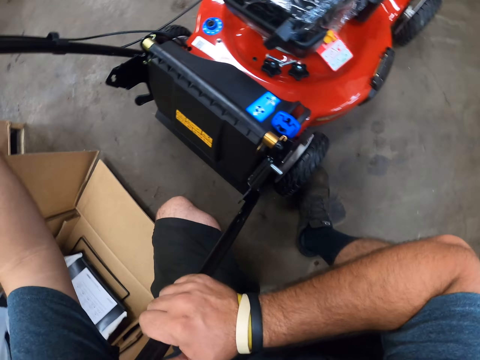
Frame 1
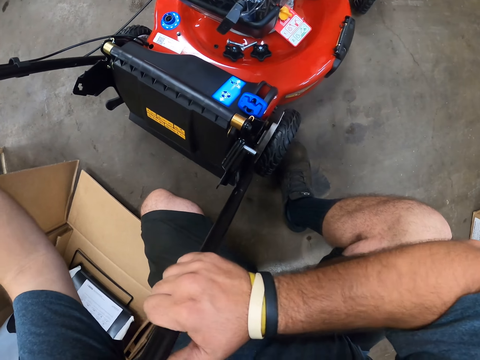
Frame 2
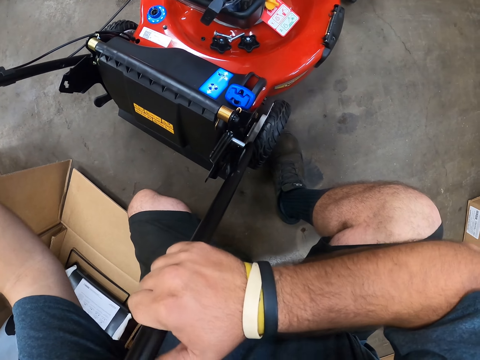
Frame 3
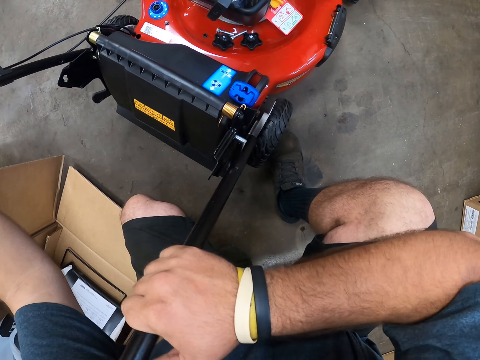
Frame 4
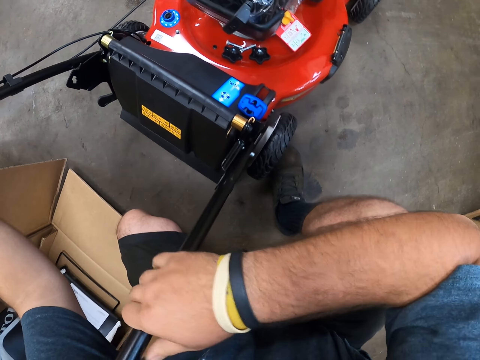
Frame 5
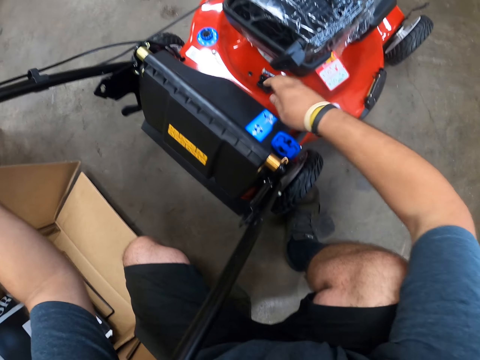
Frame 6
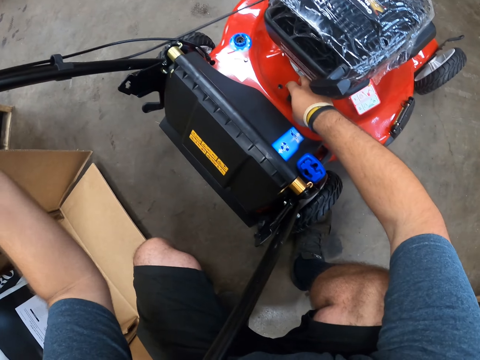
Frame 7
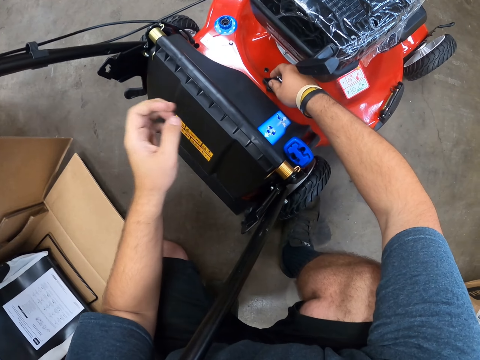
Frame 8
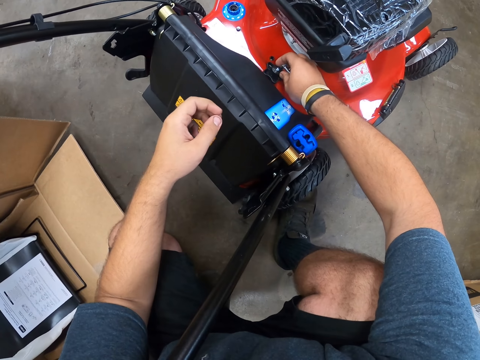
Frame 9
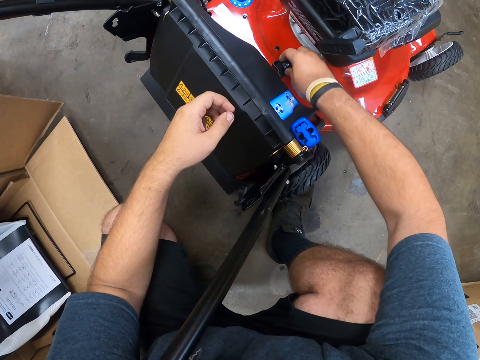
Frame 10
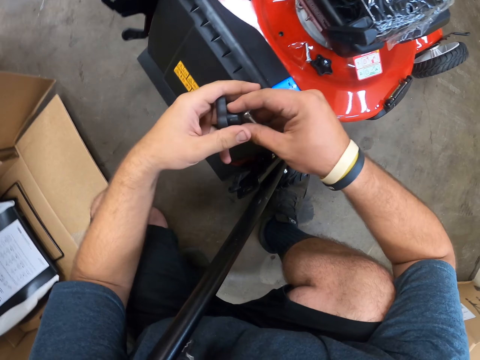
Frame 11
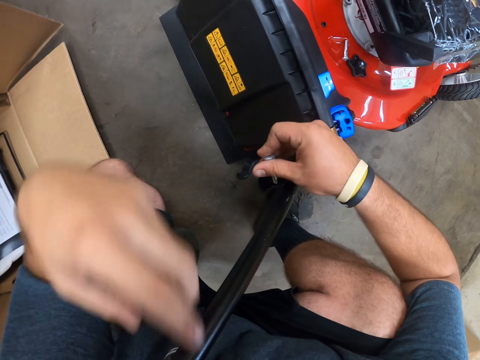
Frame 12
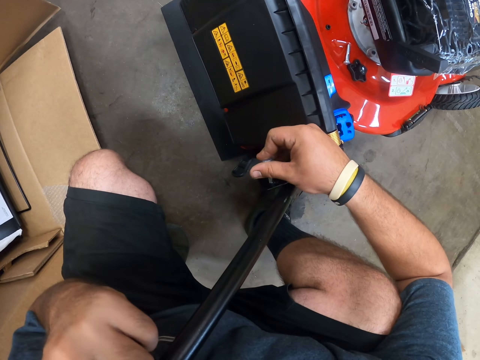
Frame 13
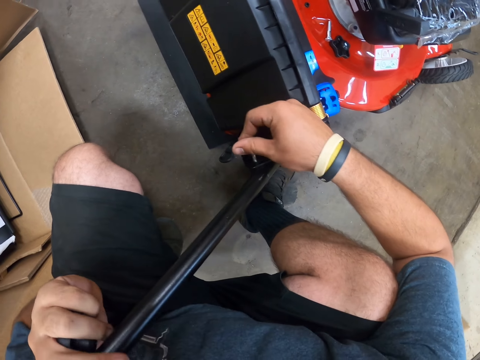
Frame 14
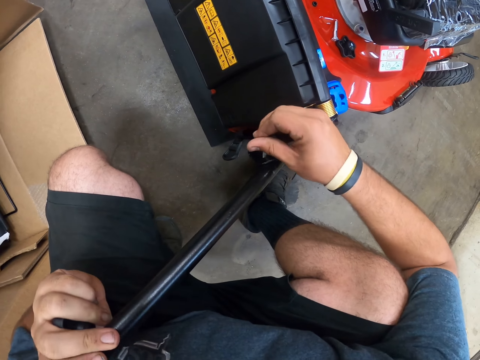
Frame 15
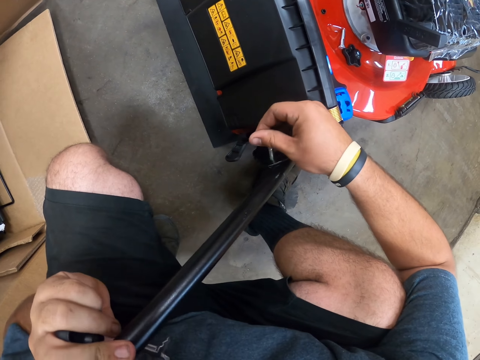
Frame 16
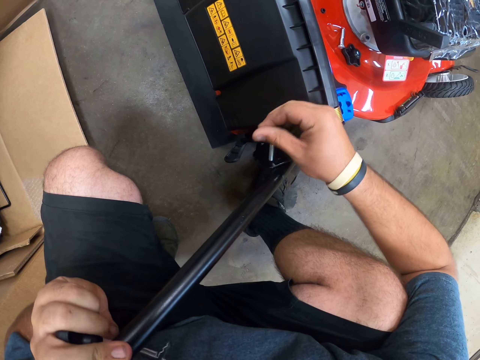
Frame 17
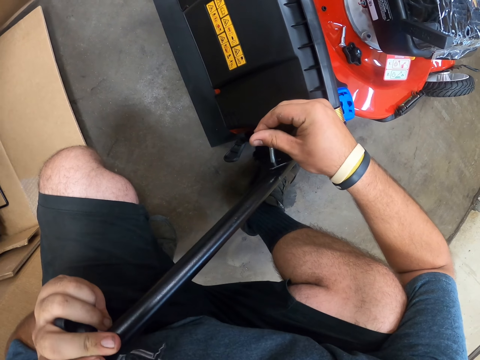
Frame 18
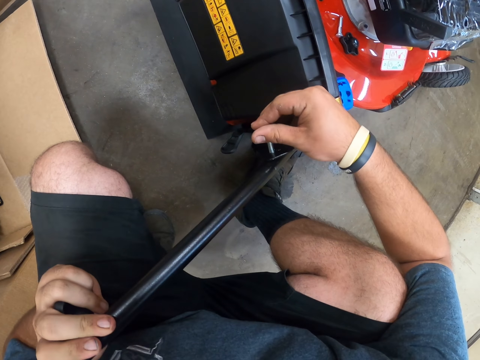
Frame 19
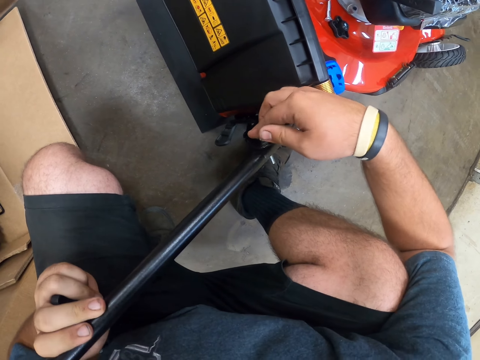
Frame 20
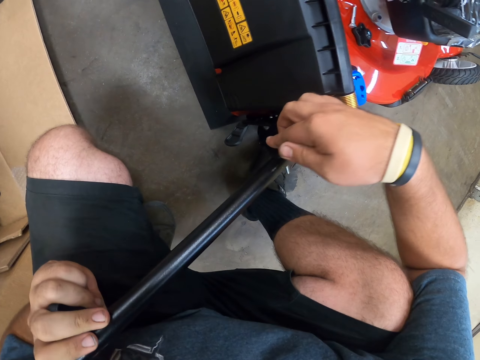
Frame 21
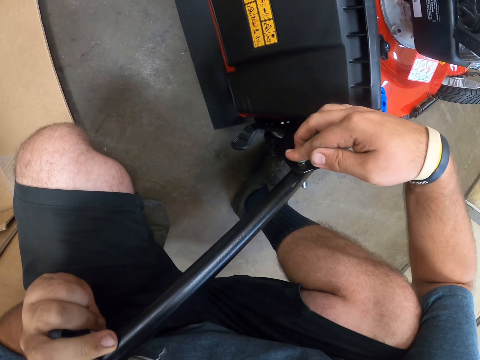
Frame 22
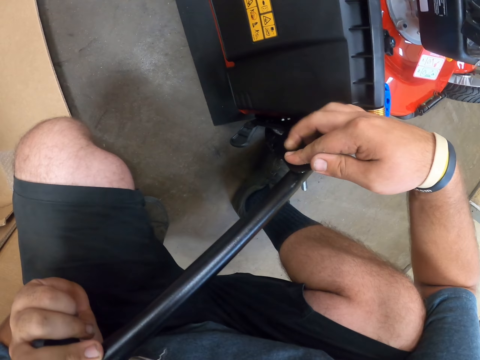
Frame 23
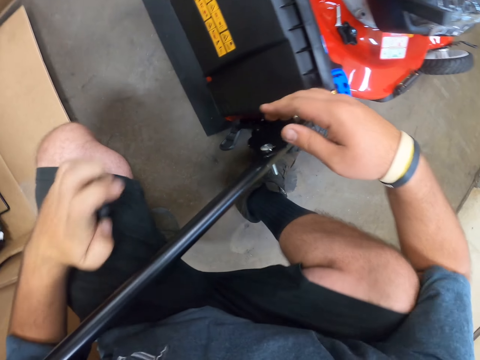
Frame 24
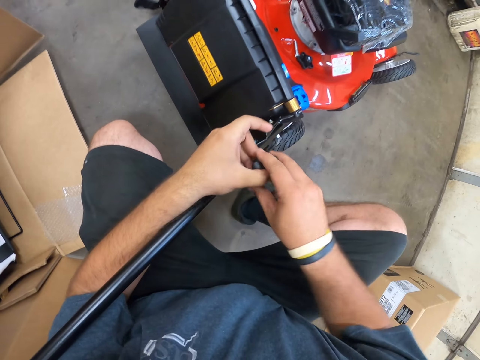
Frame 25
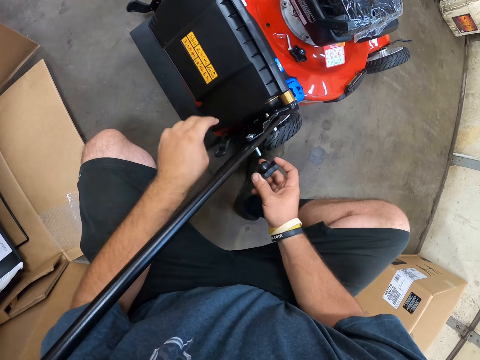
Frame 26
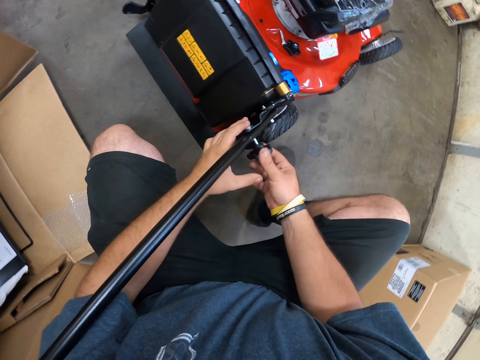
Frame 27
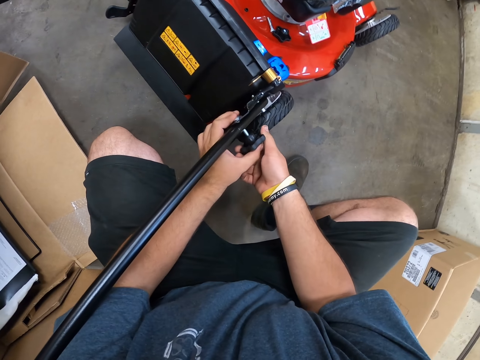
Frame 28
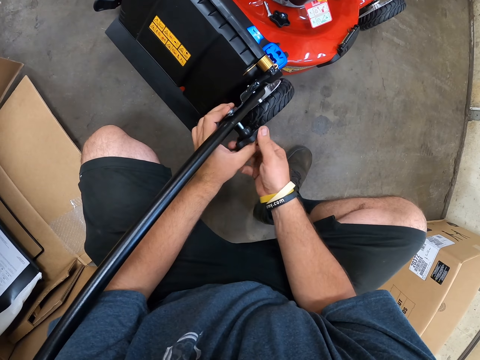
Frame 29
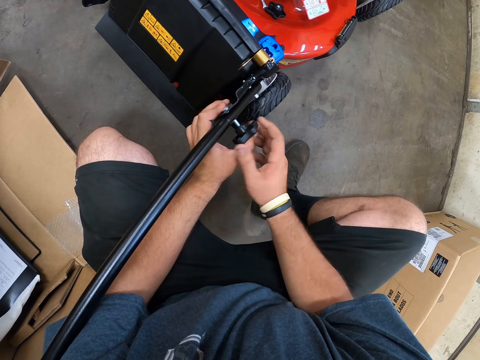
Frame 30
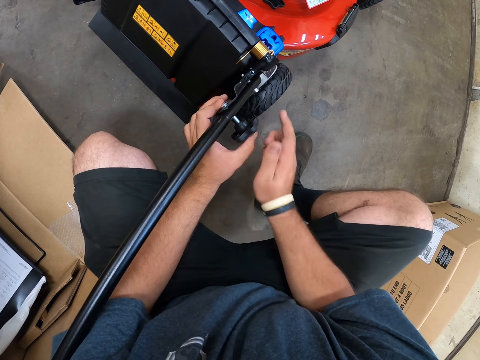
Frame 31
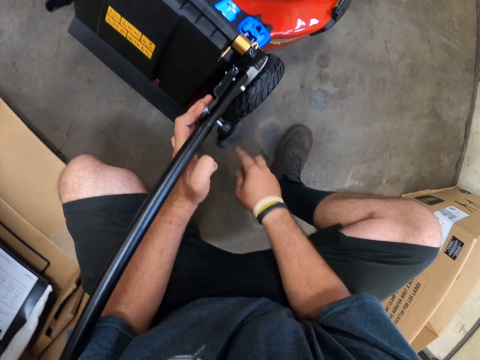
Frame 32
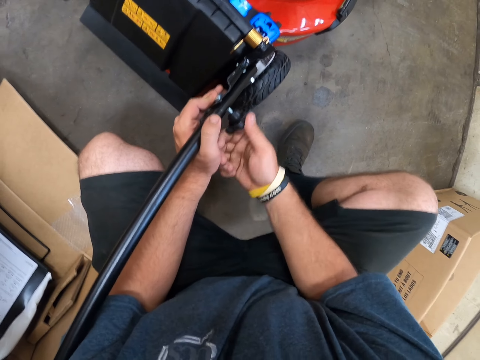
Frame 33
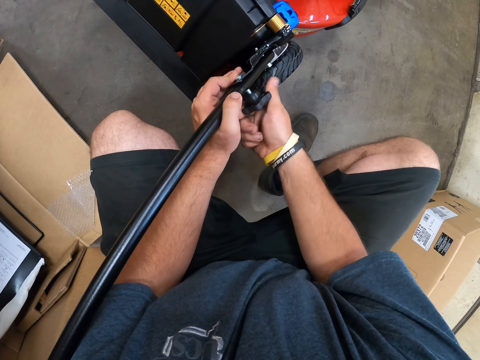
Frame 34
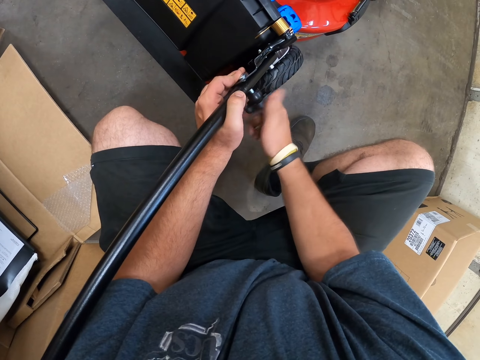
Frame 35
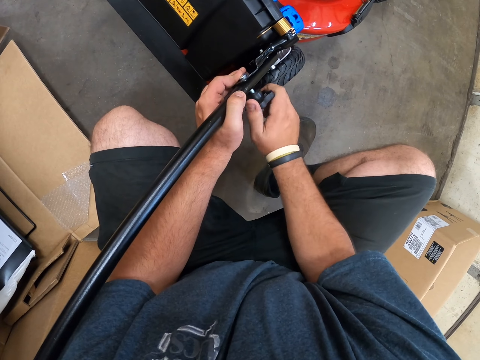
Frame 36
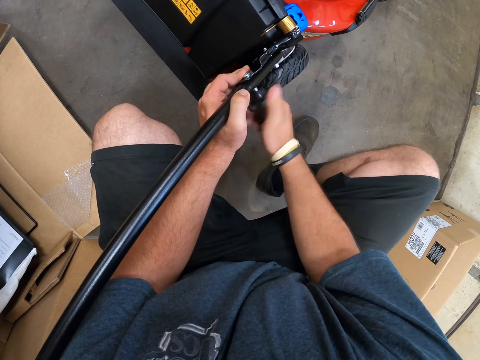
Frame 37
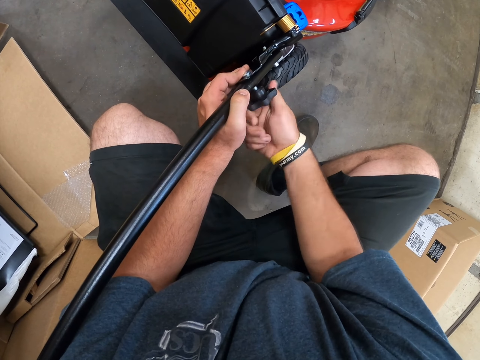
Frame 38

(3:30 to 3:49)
The camera wearer aligns the handle to the lawn mower knobs and fixes the lawn mower handle. They pick up the lawn mower screw. They fix the lawn mower screw. They tighten the lawn mower screw with their hands.

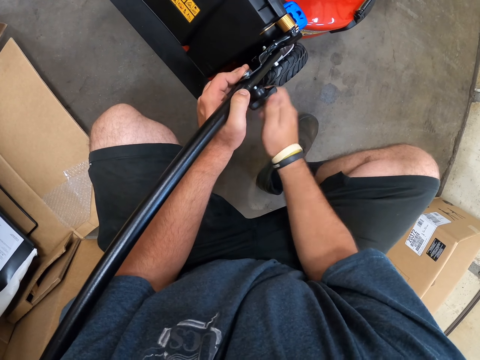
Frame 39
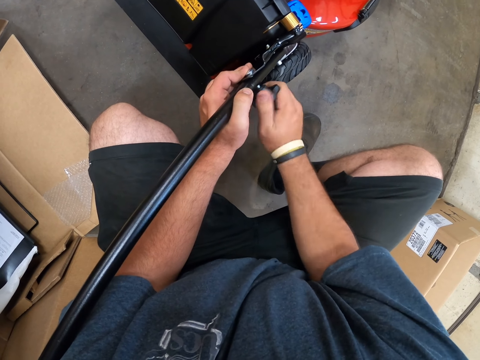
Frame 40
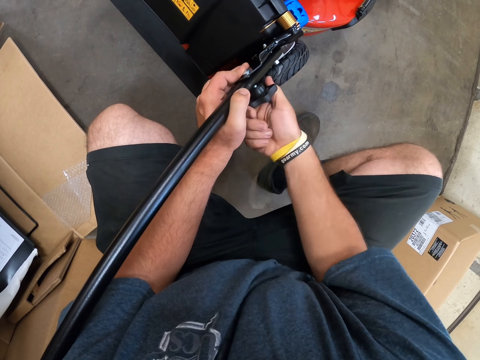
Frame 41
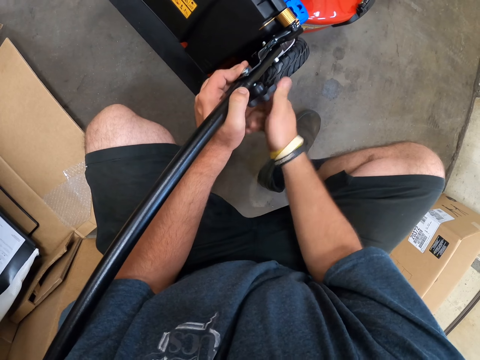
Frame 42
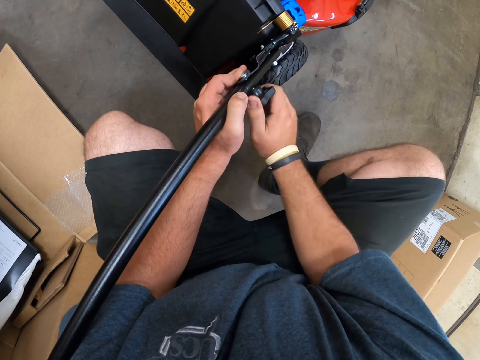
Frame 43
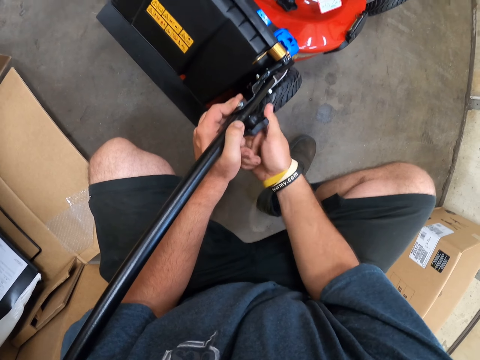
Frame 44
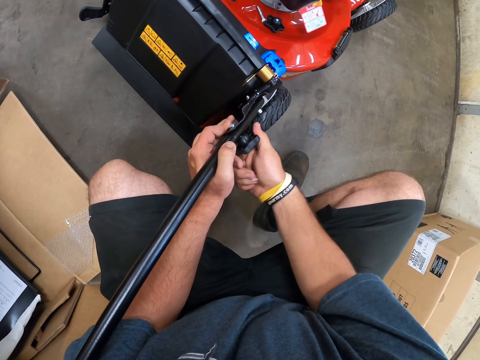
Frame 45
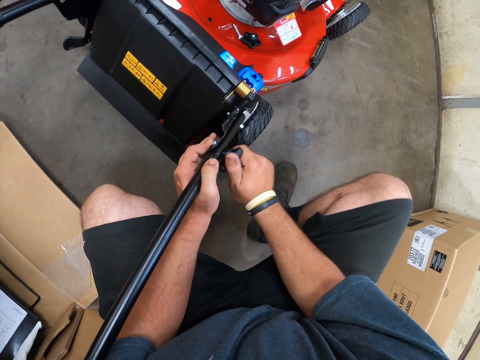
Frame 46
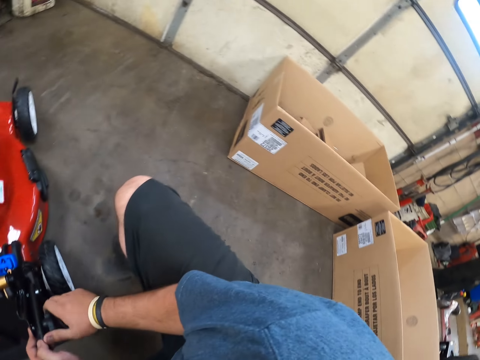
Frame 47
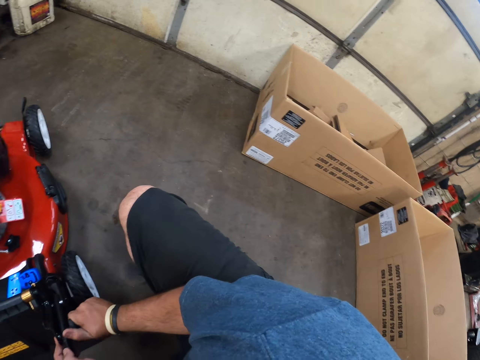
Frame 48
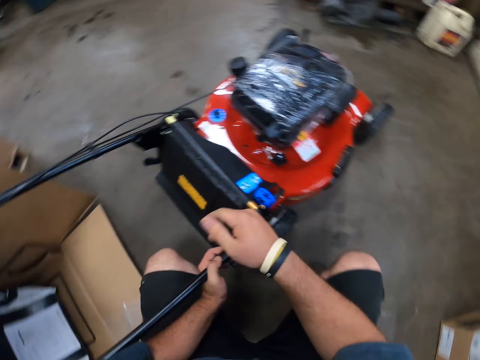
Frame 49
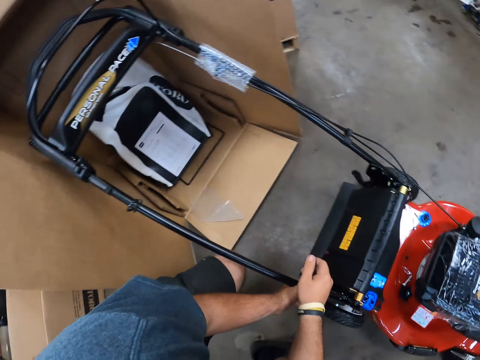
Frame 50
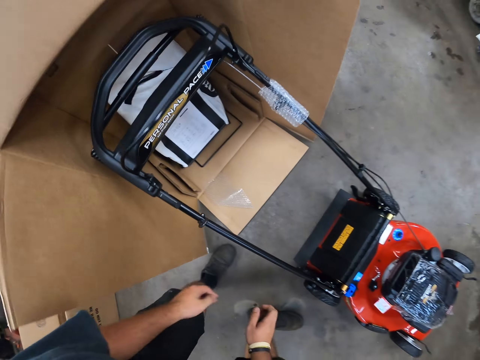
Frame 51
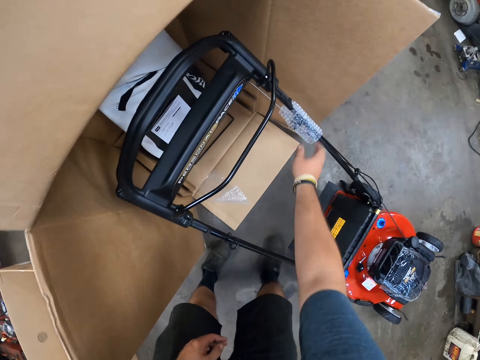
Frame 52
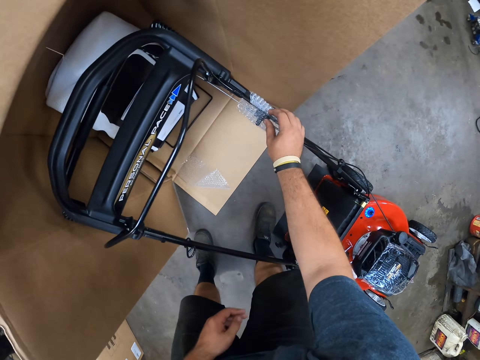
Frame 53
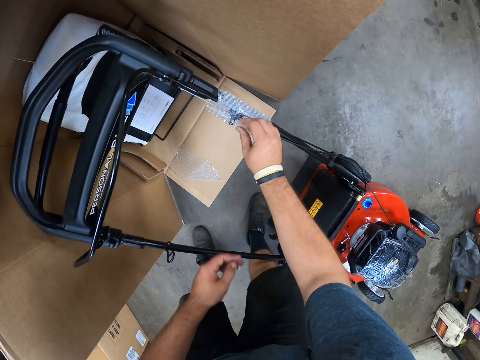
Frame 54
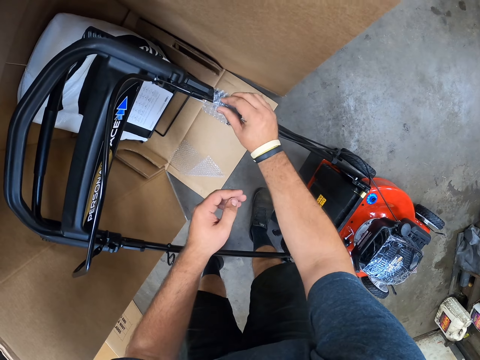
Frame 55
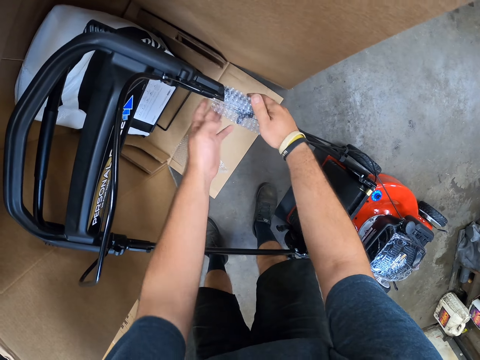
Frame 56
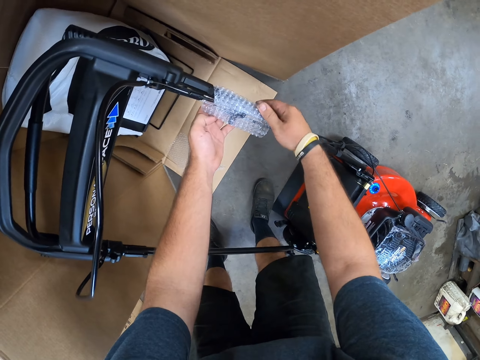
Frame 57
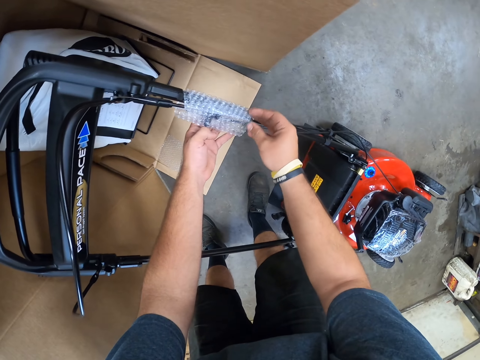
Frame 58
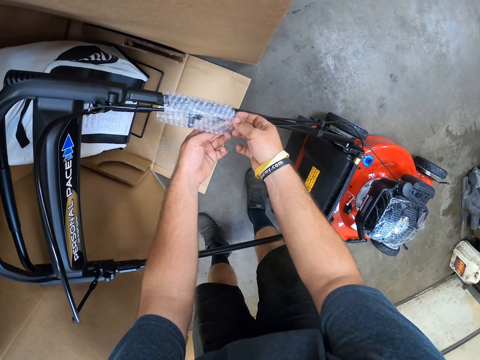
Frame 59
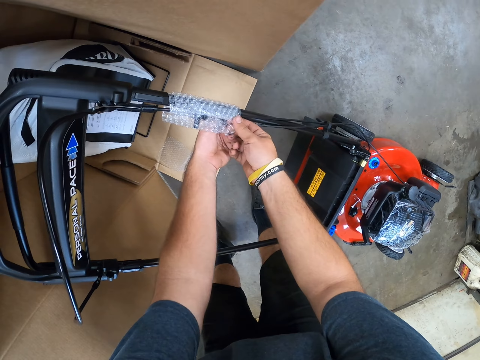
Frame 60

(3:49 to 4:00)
The camera wearer looks around. They stand up. They touch the wrap paper.
